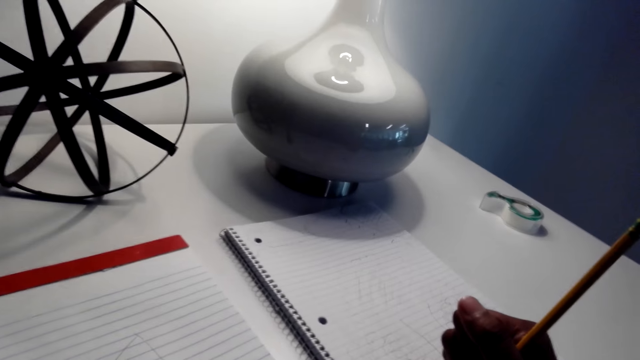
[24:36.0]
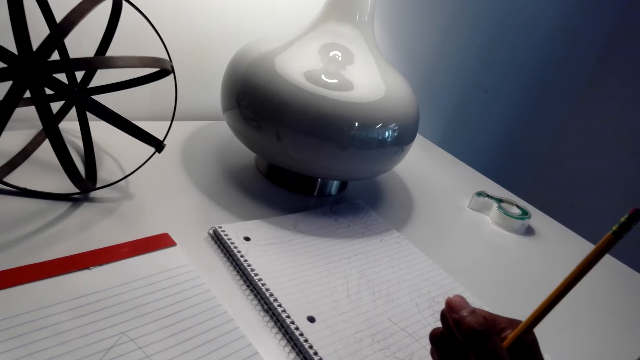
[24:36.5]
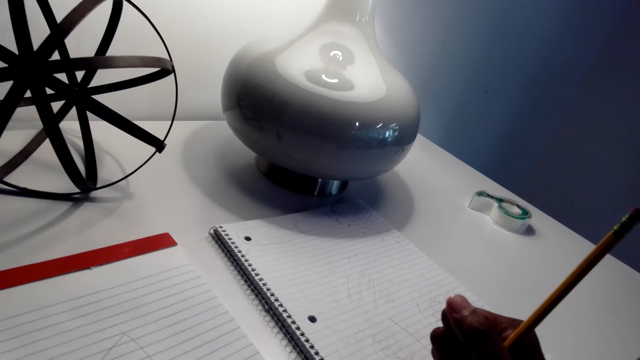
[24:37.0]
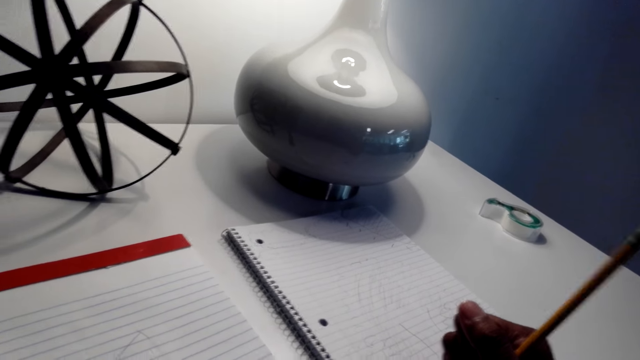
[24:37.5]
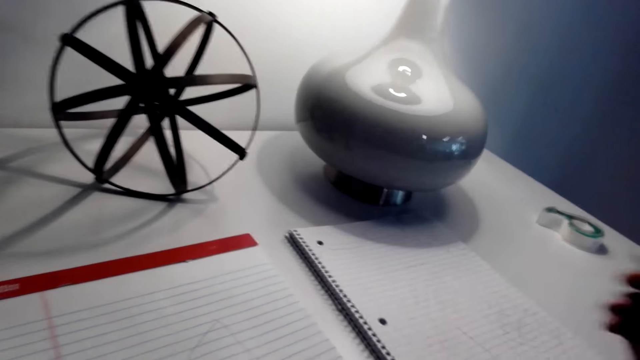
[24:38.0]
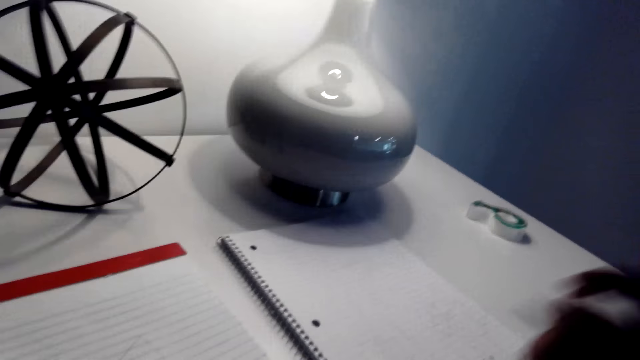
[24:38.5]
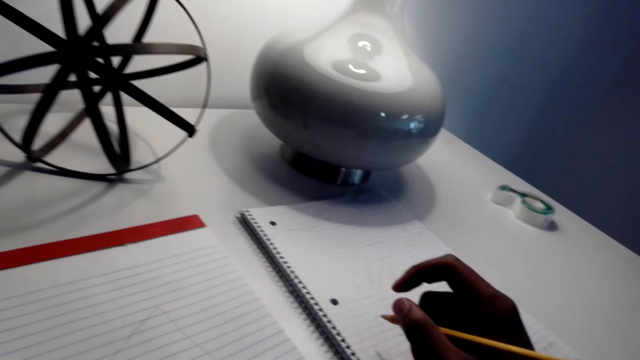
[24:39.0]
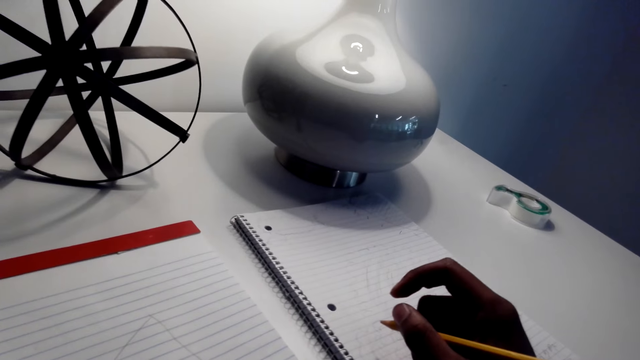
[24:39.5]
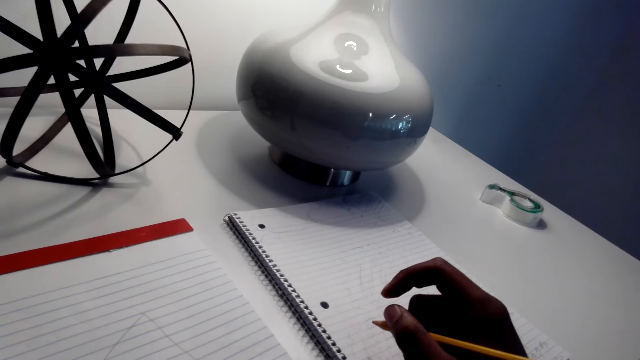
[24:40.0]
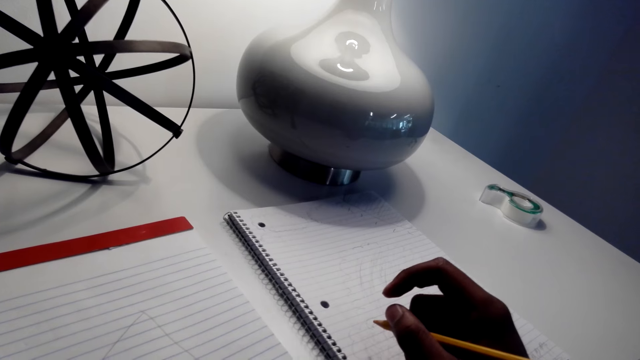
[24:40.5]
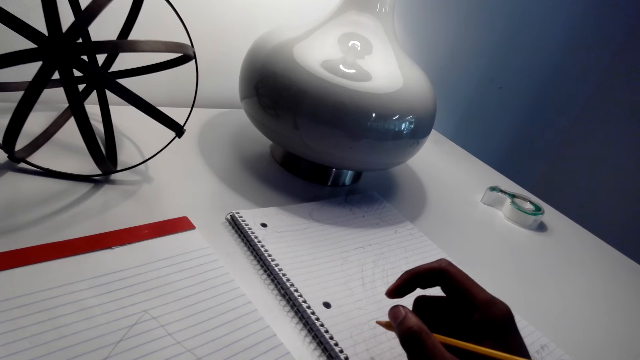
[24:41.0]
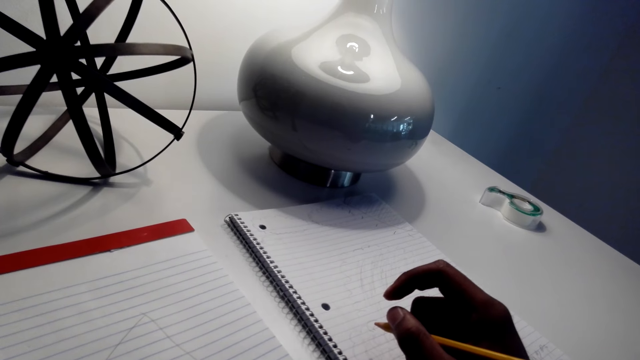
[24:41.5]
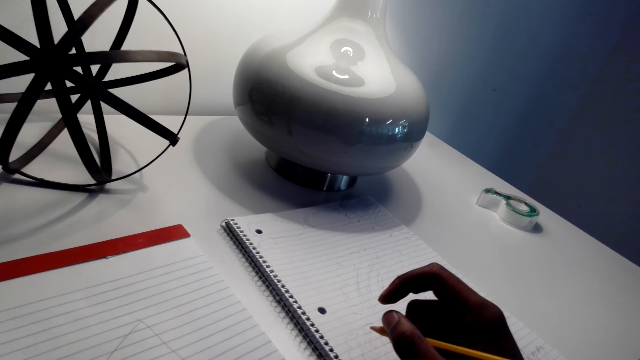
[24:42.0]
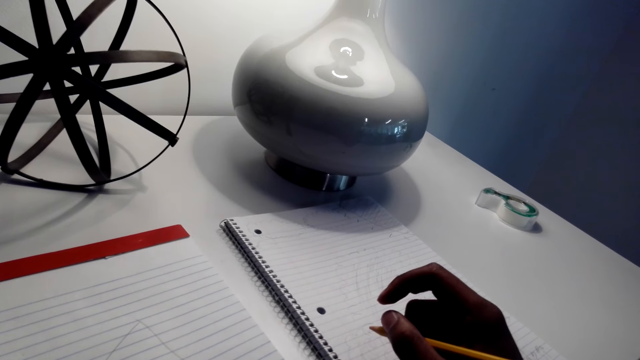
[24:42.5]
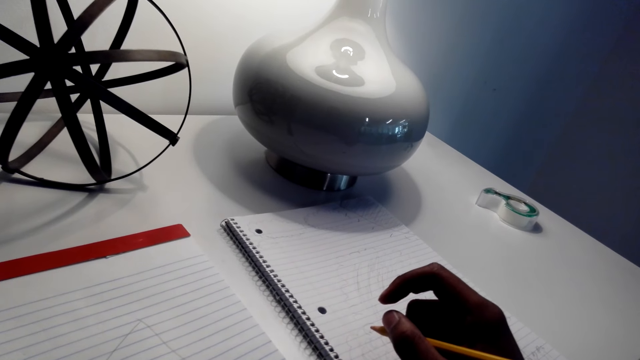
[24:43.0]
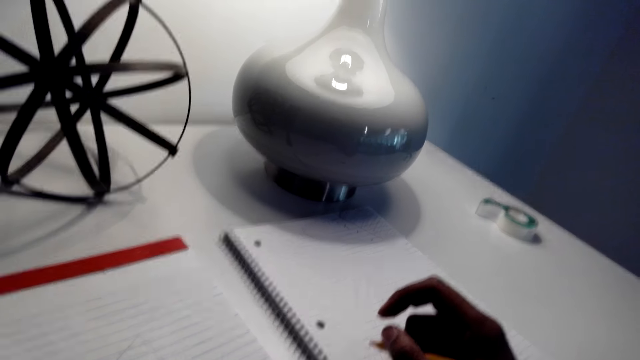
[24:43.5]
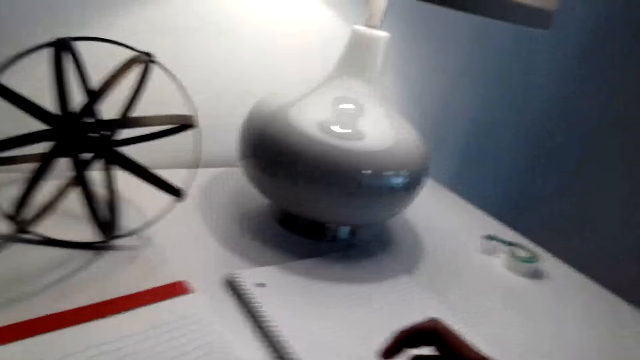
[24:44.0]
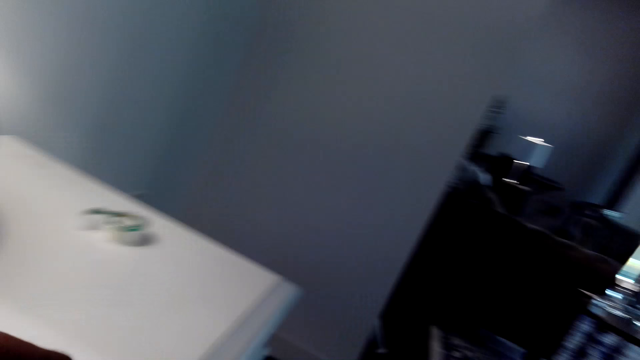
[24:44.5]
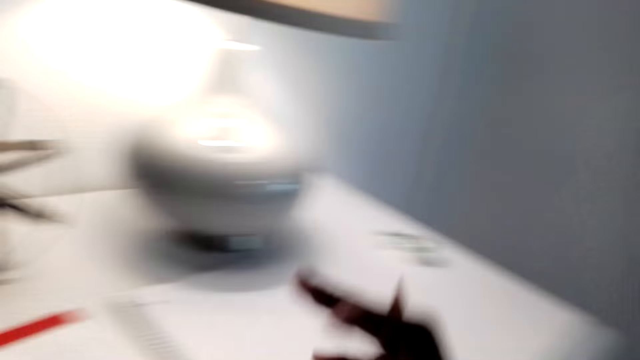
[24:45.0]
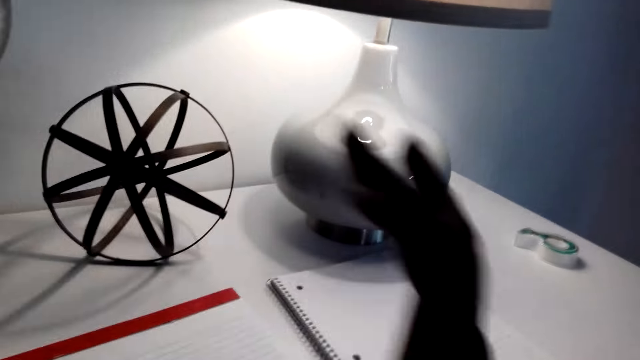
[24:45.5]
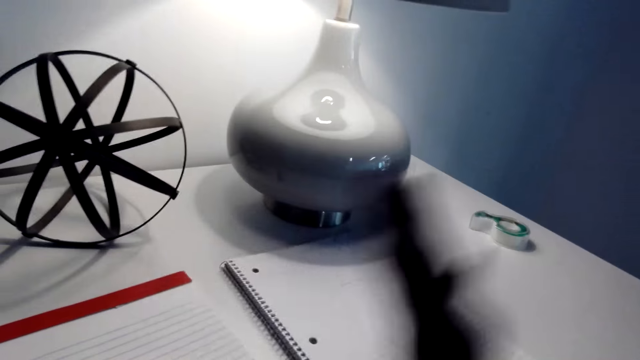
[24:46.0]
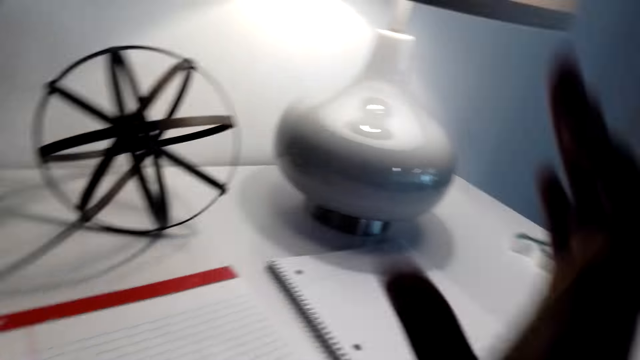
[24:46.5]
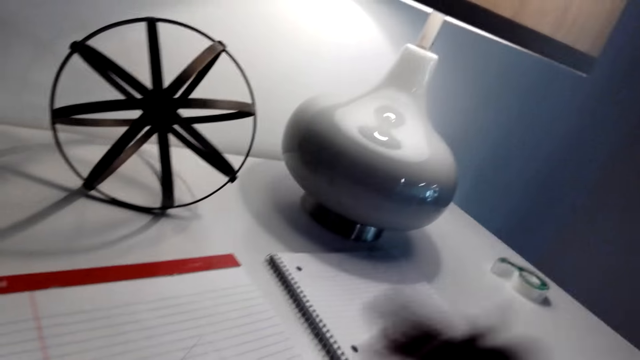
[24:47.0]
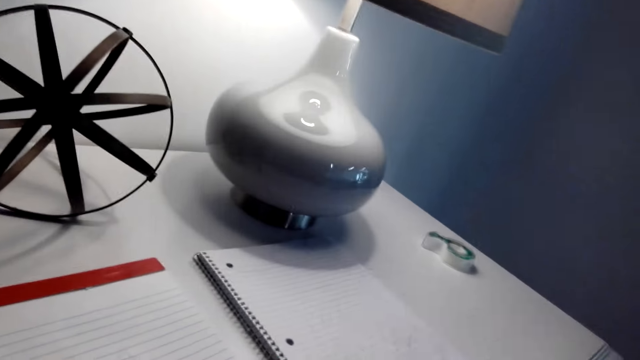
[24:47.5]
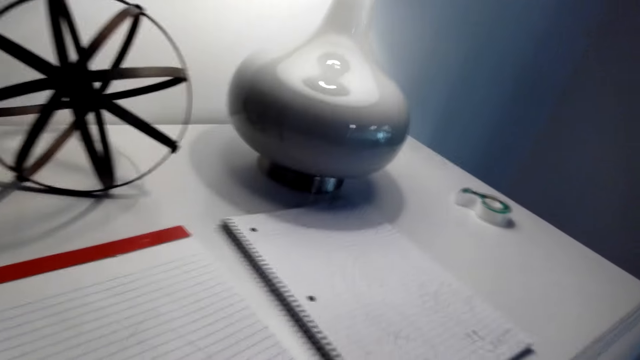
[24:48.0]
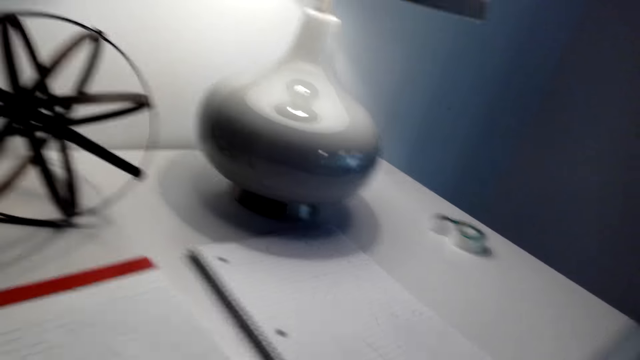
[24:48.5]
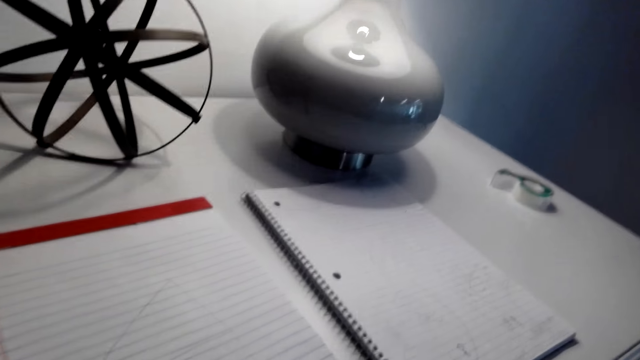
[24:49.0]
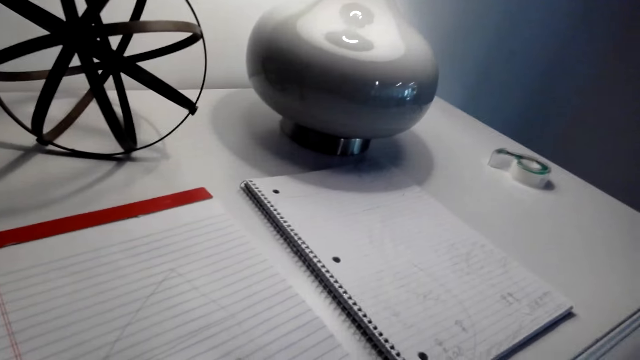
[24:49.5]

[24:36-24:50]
The camera wearer gestures with his right hand. He gestures with his right hand again.

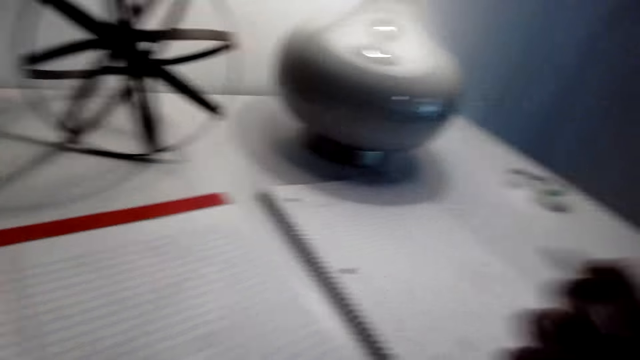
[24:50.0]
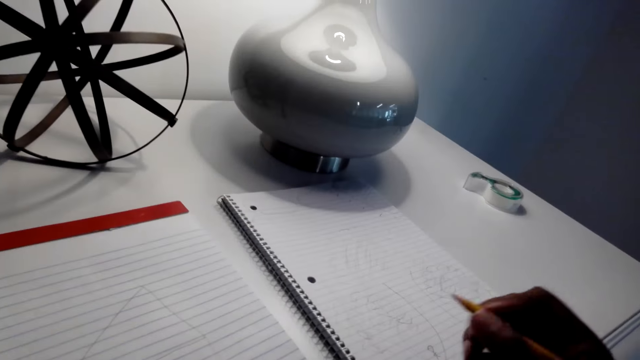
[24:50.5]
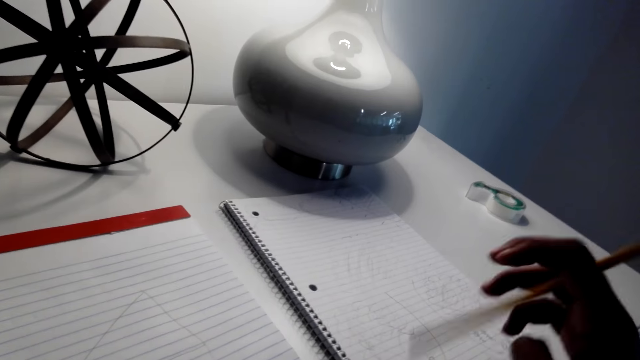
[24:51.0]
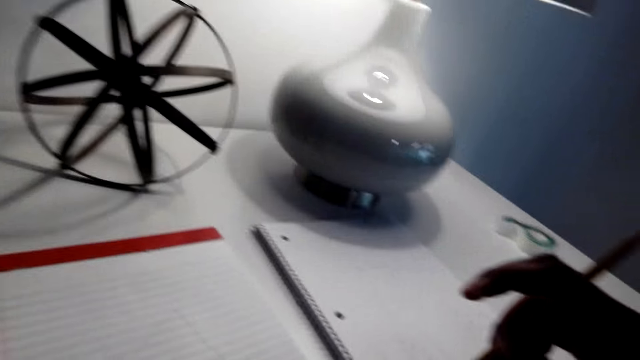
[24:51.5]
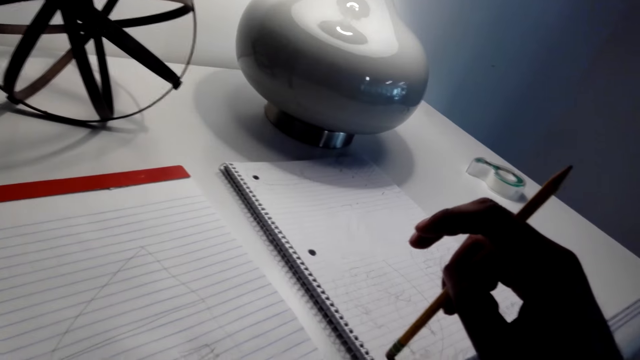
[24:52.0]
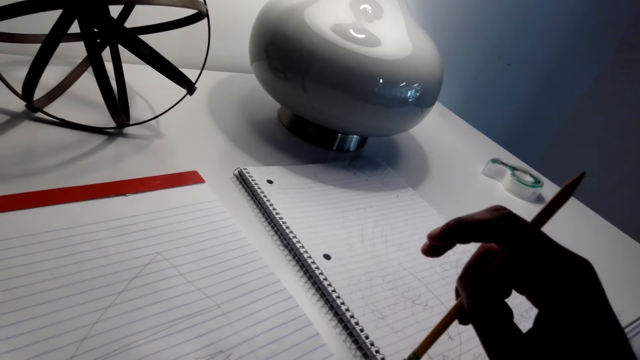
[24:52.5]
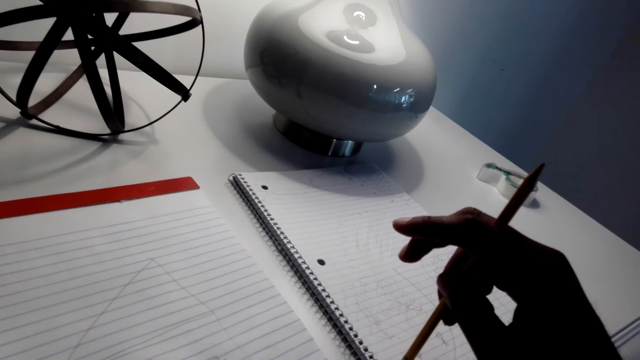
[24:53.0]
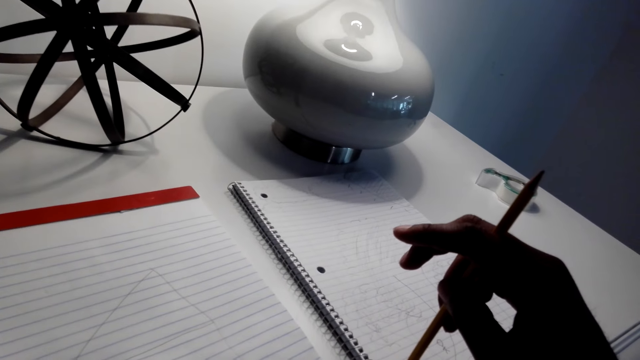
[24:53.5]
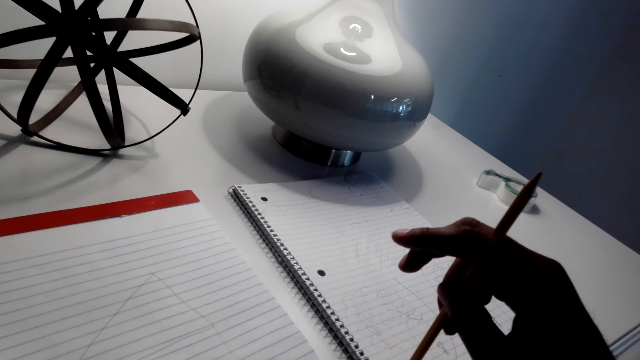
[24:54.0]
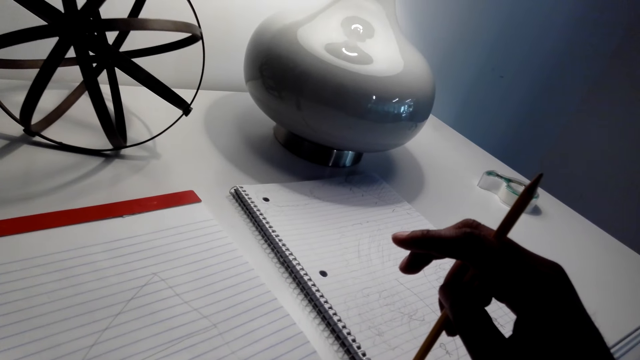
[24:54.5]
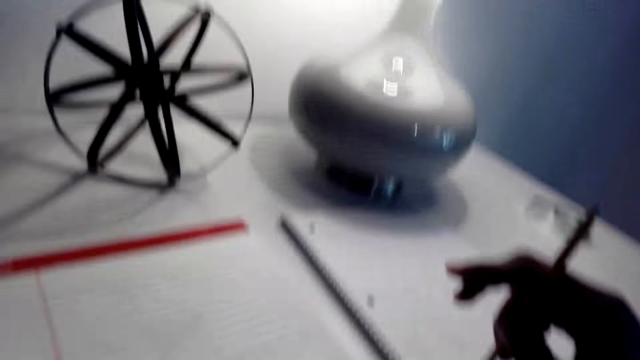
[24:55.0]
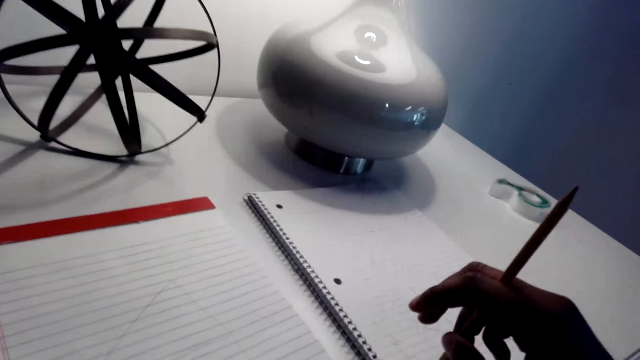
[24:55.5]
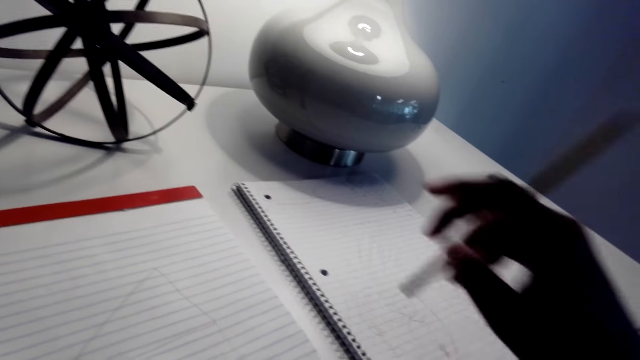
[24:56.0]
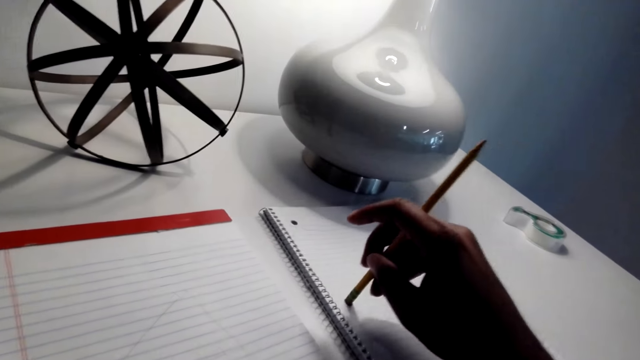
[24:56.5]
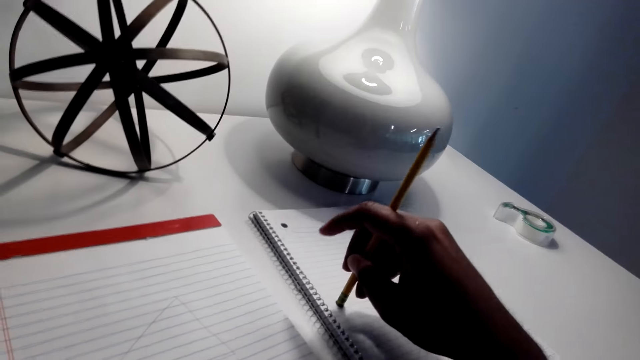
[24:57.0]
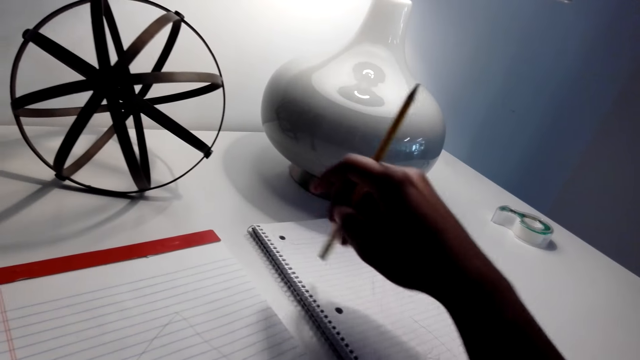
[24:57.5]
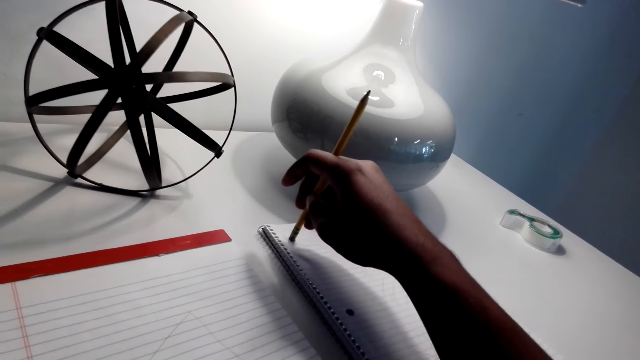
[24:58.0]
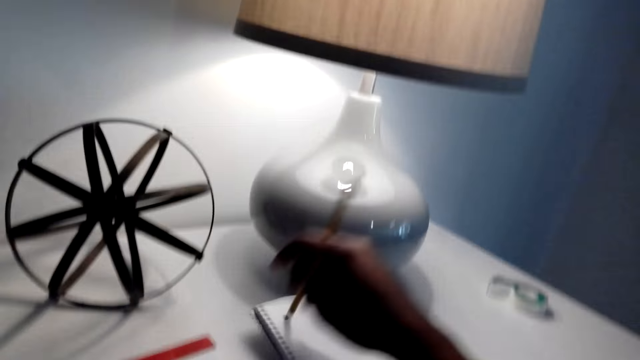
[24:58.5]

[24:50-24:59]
The camera wearer plays with the pencil.
